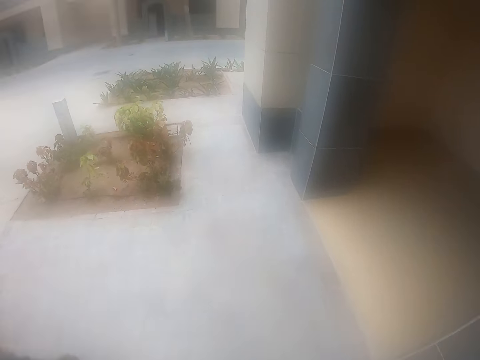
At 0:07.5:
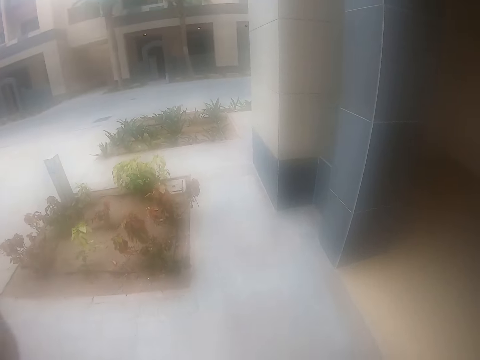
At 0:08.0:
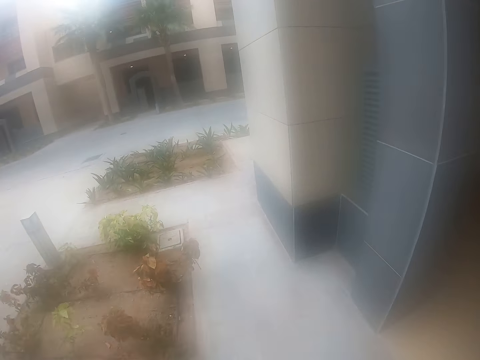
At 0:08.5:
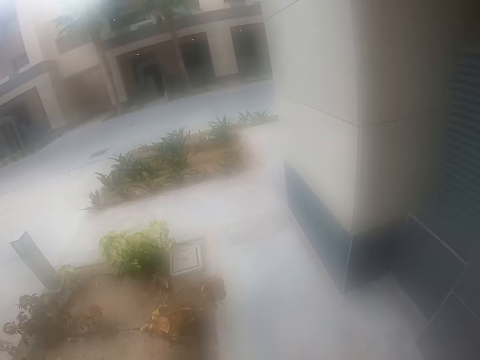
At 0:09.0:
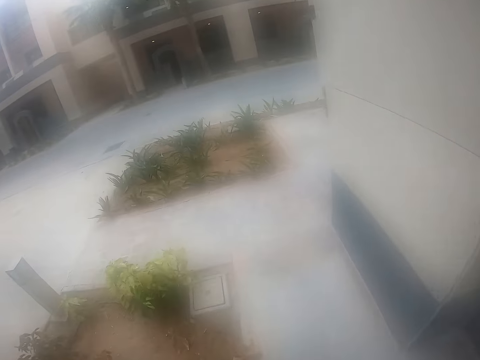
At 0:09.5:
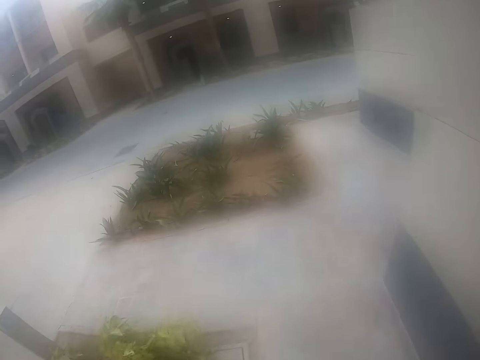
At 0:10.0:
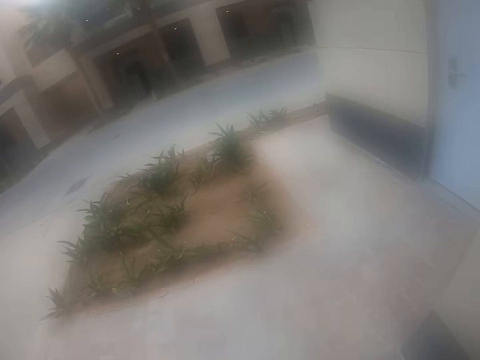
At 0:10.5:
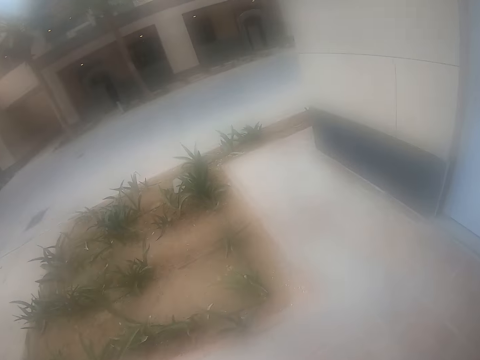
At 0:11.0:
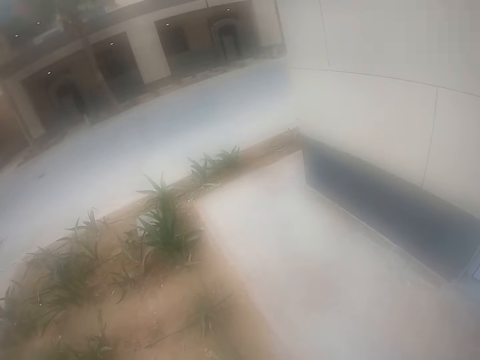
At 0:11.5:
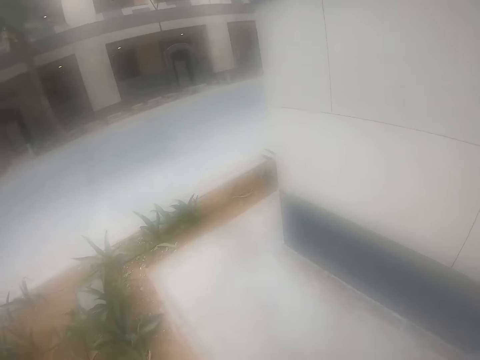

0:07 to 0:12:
The camera wearer moves around.

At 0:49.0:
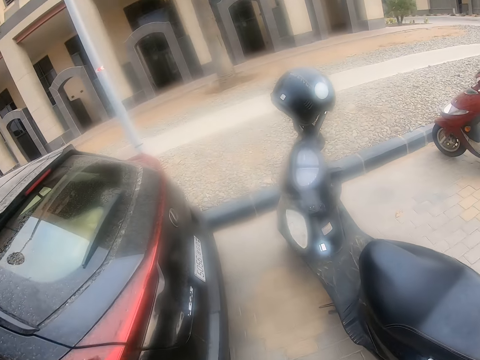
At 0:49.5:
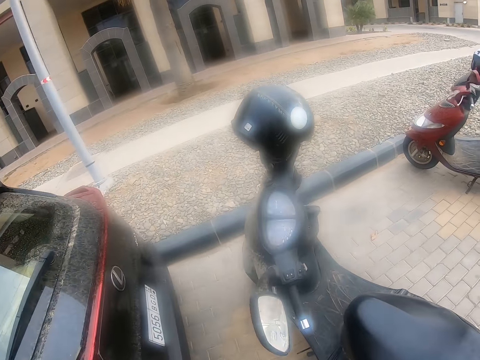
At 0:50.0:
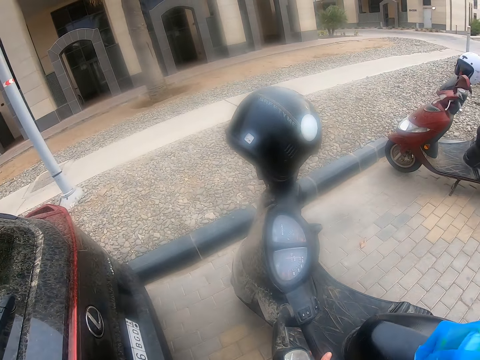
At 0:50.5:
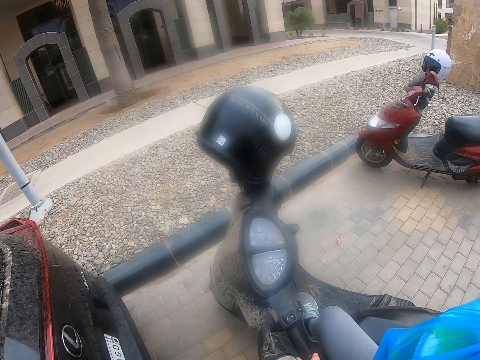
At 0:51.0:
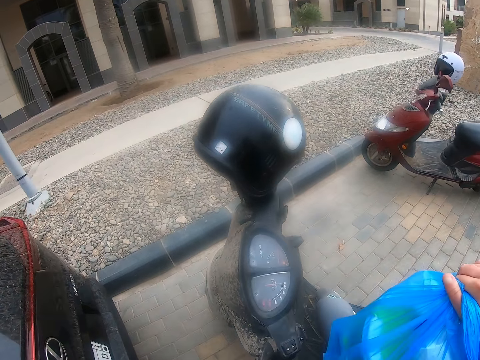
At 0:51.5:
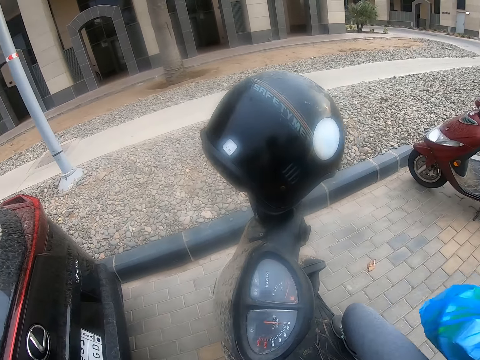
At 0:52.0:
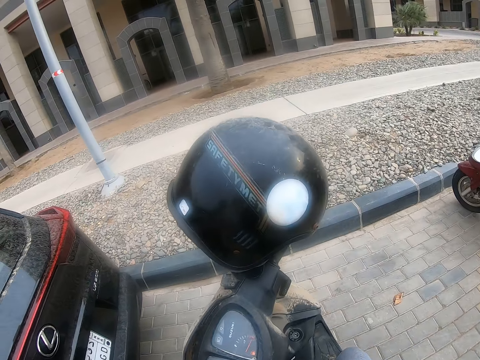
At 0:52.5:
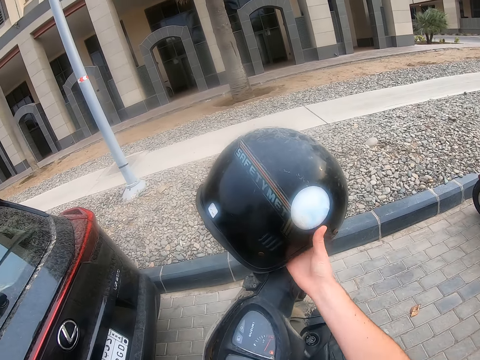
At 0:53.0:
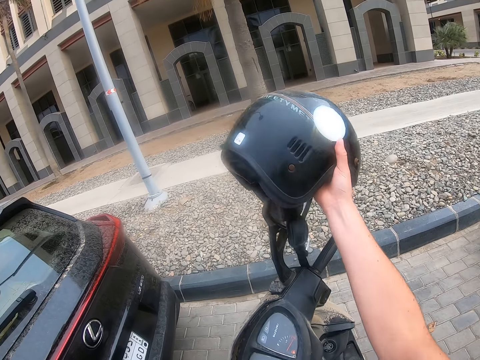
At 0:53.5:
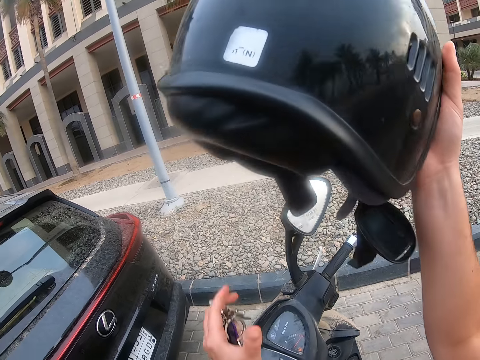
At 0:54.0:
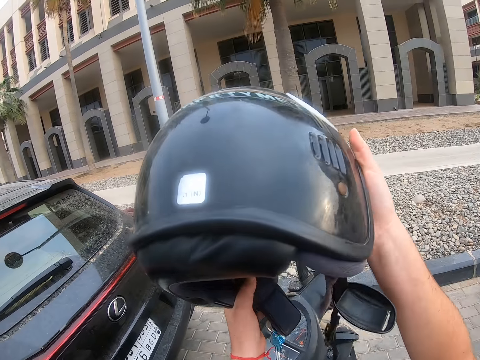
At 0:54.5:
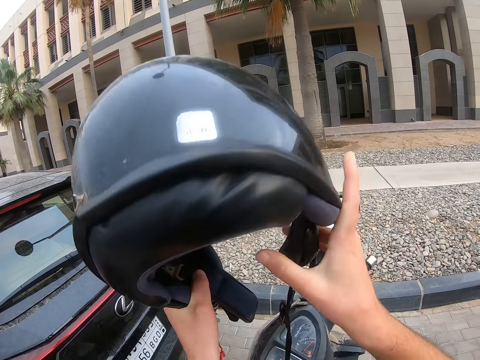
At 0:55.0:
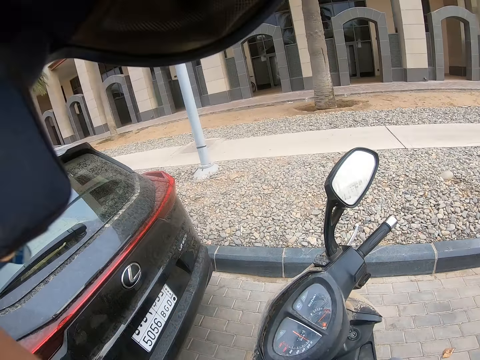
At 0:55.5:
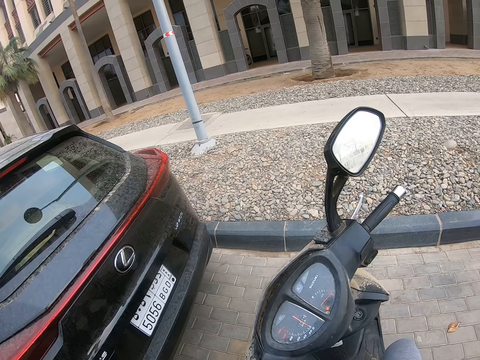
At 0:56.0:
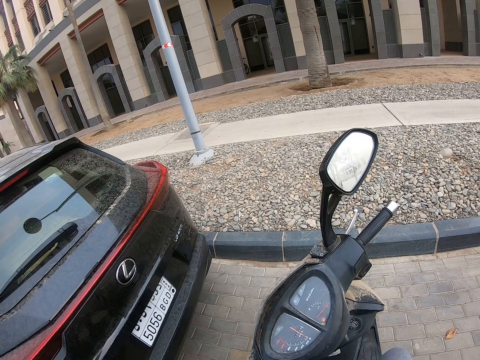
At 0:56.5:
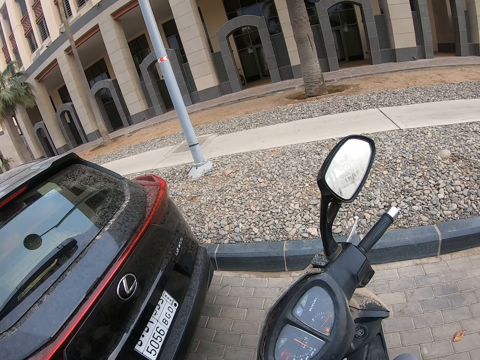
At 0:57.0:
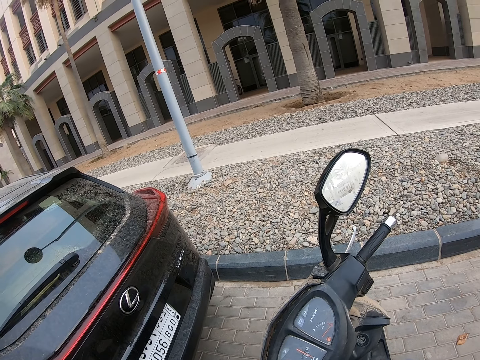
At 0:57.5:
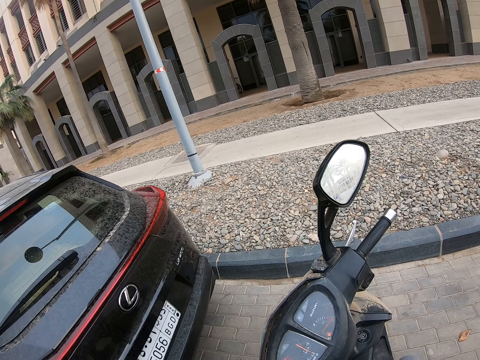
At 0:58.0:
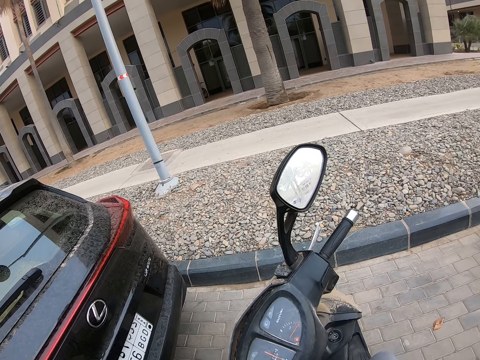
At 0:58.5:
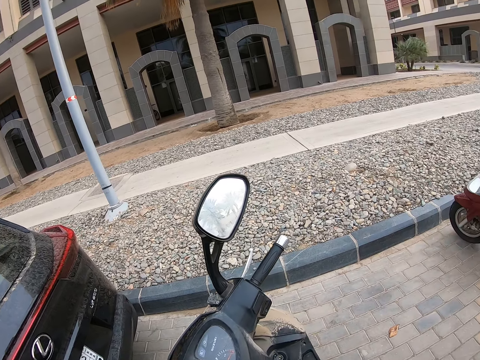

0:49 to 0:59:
The camera wearer sits on the motorcycle. They hold a nylon paper bag. They put down the nylon paper bag in the motorcycle. They pick up the helmet. They wear the helmet.

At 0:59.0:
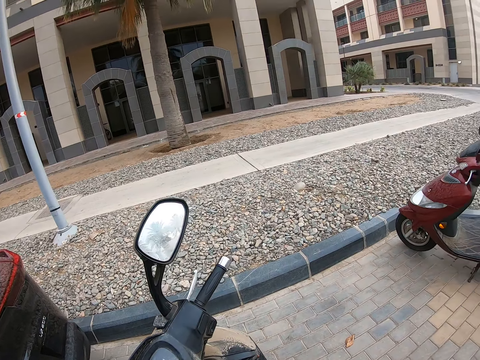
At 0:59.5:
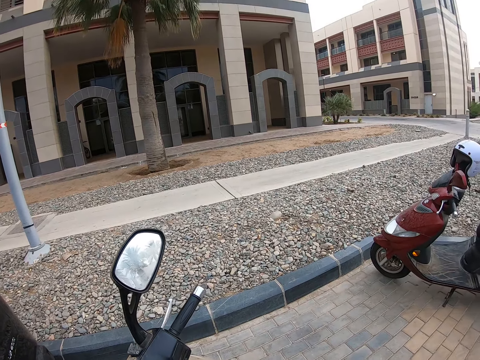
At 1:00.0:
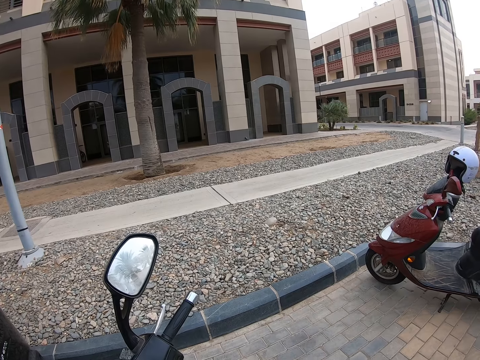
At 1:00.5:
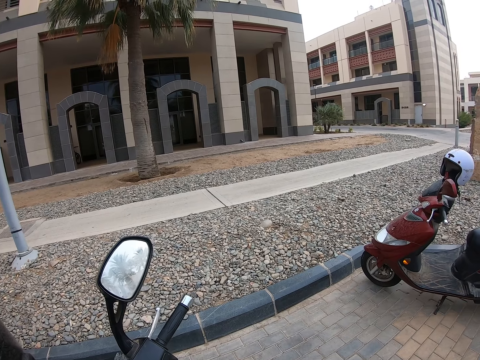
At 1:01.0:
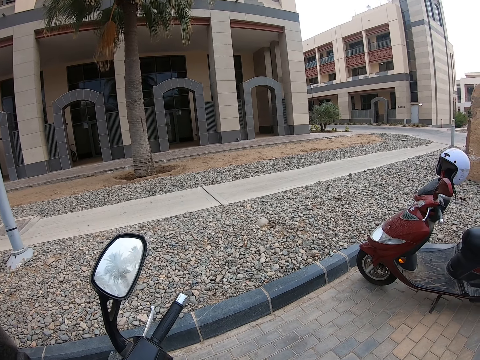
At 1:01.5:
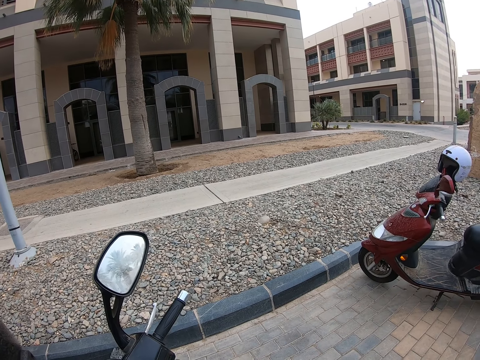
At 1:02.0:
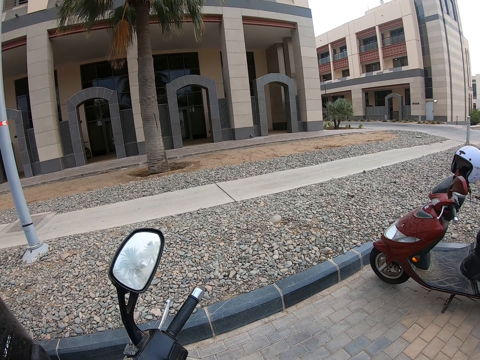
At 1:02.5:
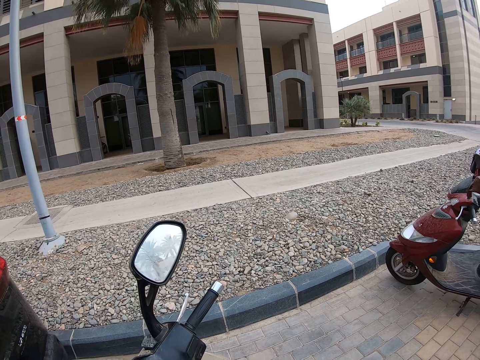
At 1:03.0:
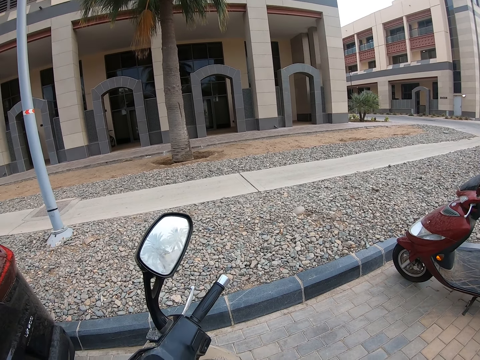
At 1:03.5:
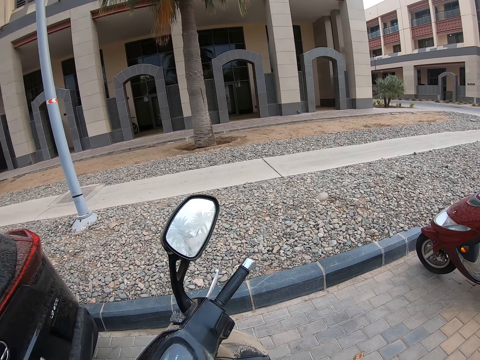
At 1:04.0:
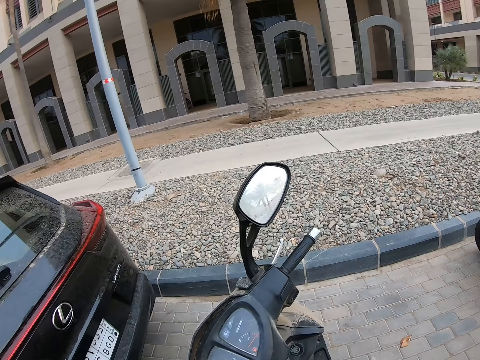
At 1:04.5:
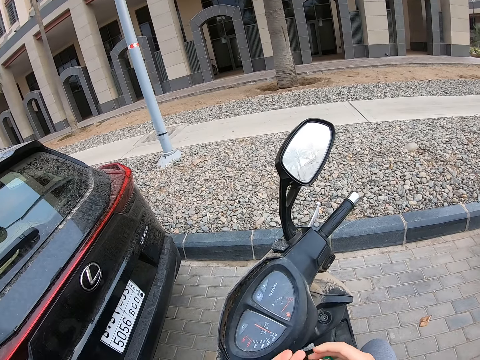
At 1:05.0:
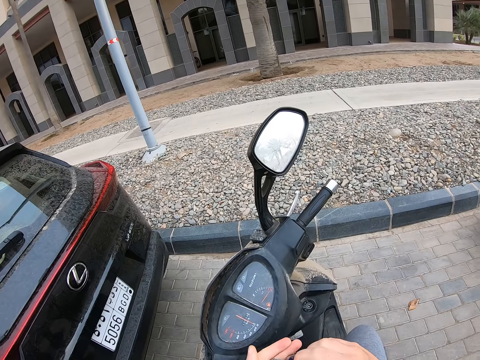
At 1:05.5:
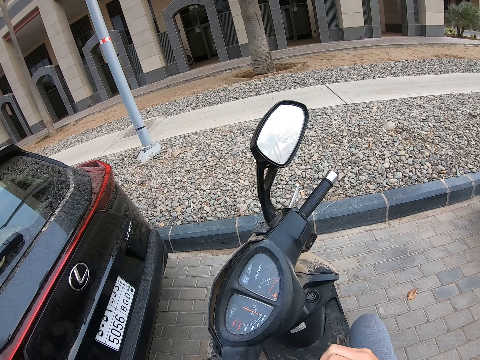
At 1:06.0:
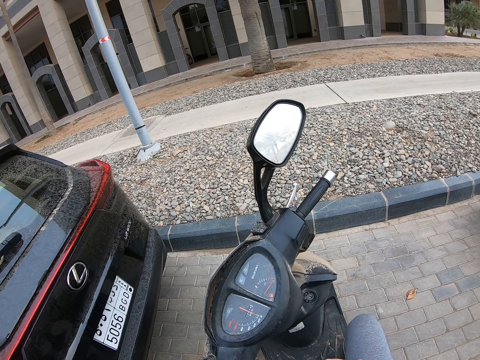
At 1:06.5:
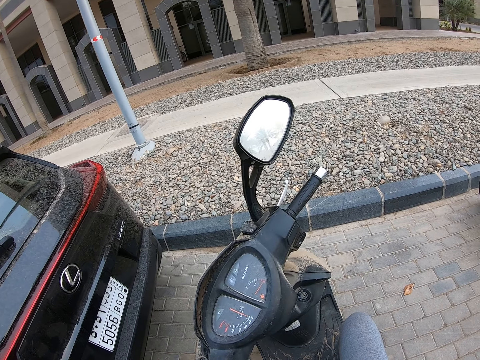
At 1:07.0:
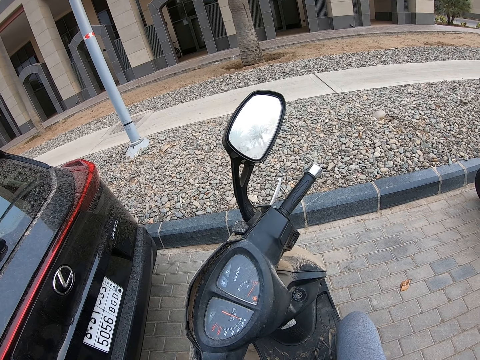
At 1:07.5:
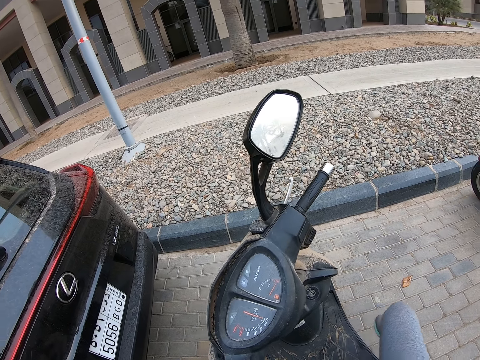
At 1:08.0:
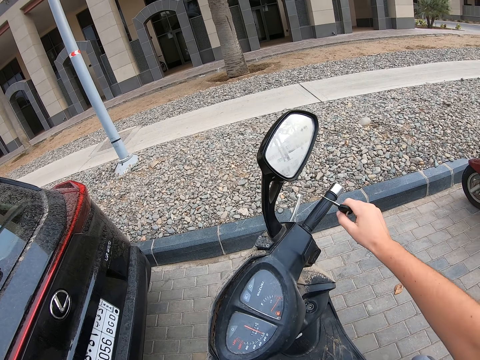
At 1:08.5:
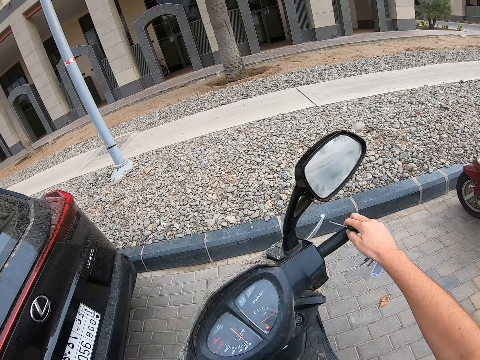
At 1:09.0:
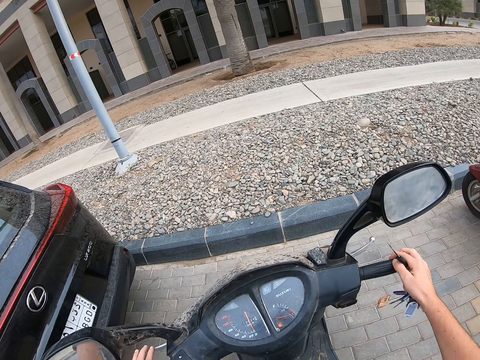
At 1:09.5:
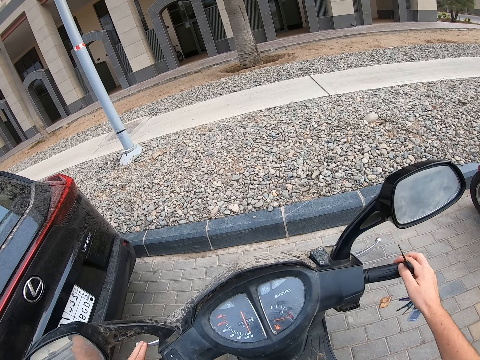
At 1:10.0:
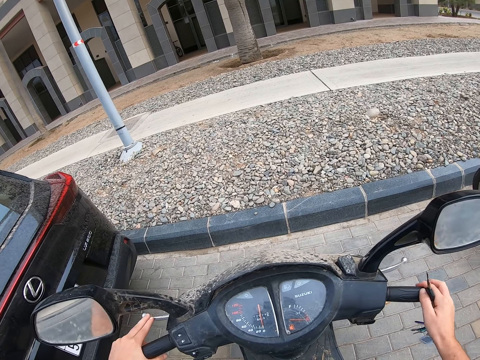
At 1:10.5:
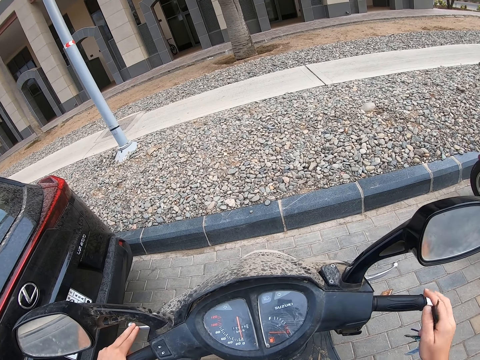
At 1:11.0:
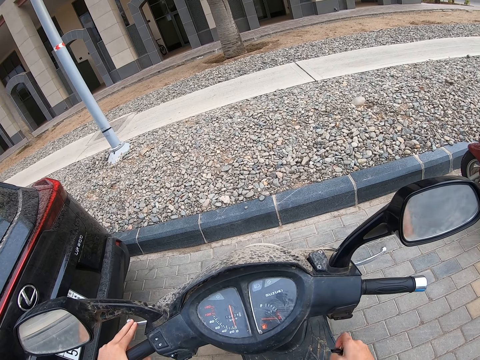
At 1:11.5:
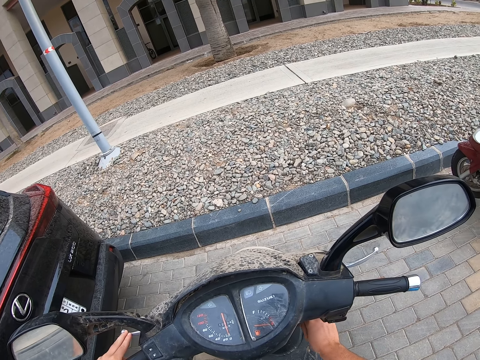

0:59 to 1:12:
The camera wearer looks around. He does something with his hands. He picks up the keys. He moves the handlebar. He sits on the motorcycle.
